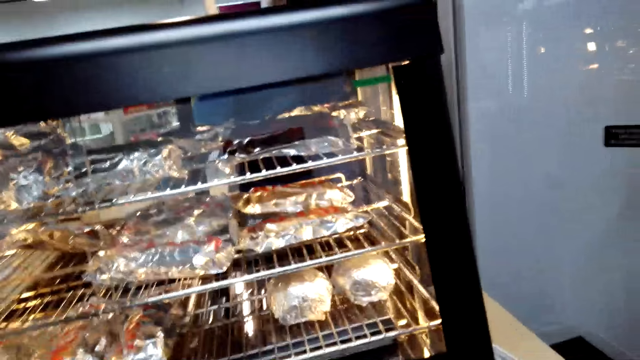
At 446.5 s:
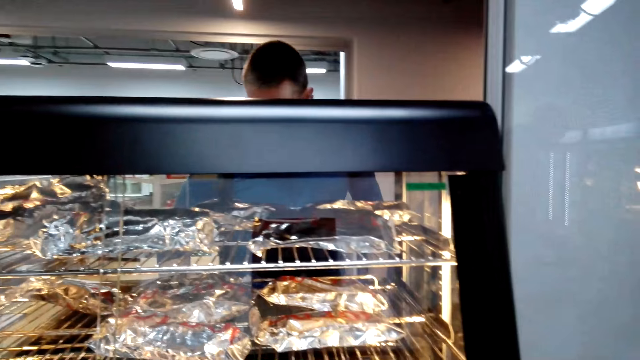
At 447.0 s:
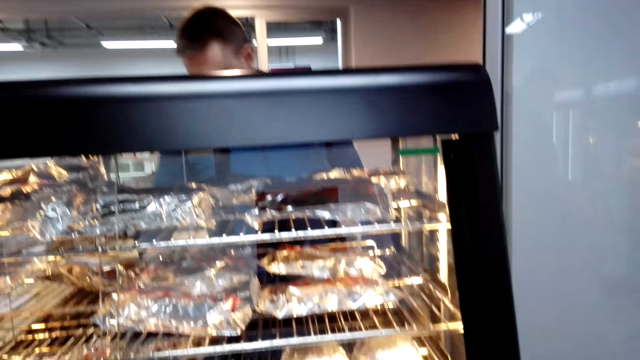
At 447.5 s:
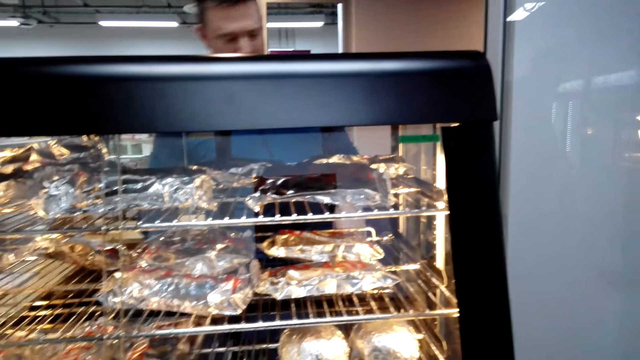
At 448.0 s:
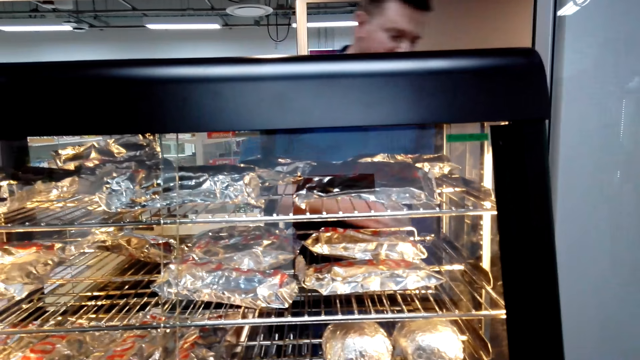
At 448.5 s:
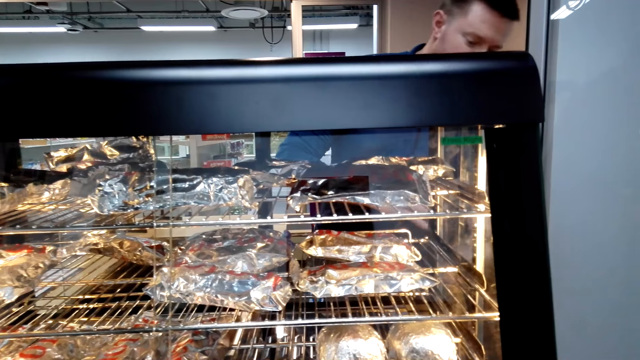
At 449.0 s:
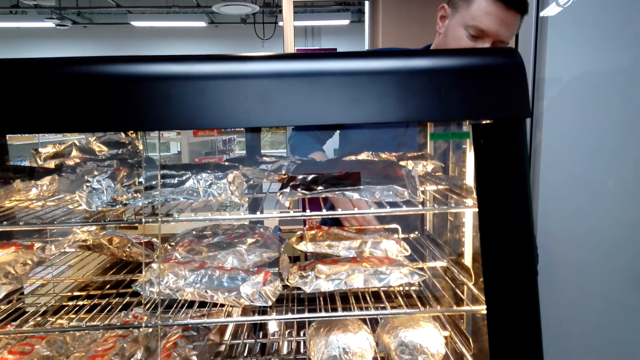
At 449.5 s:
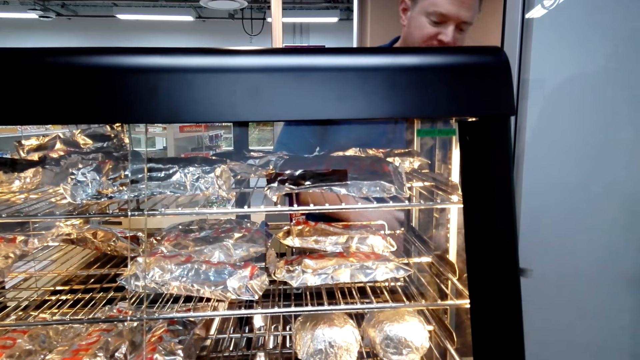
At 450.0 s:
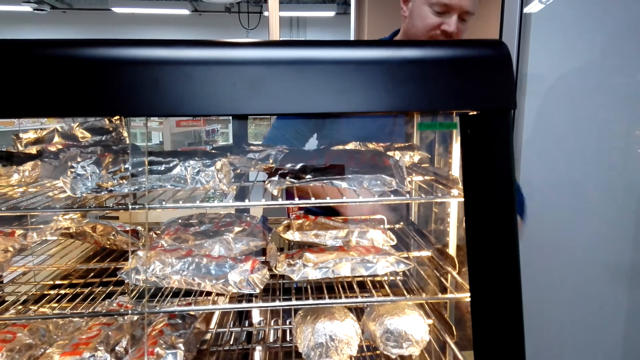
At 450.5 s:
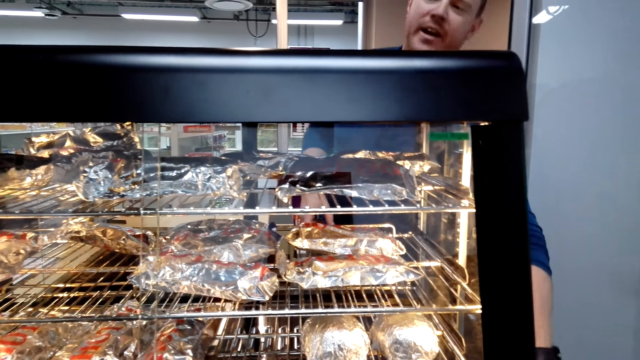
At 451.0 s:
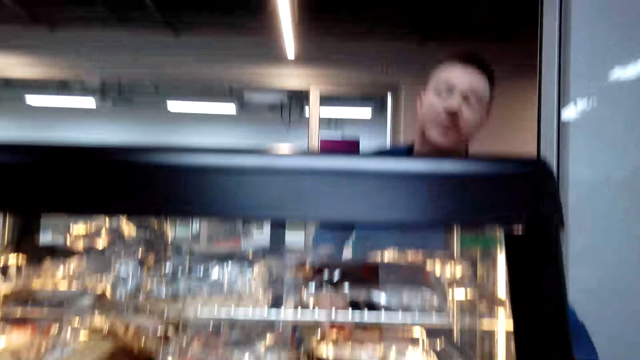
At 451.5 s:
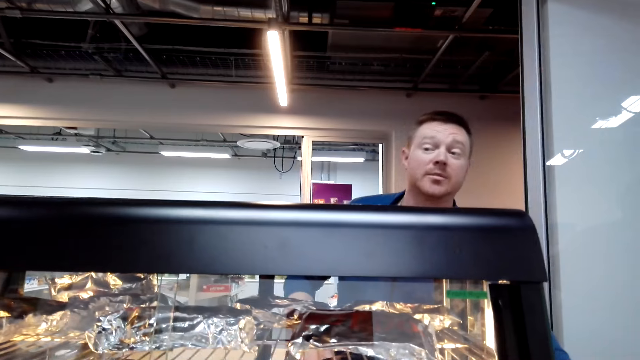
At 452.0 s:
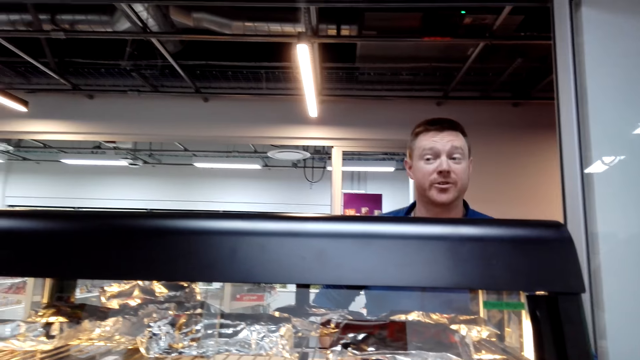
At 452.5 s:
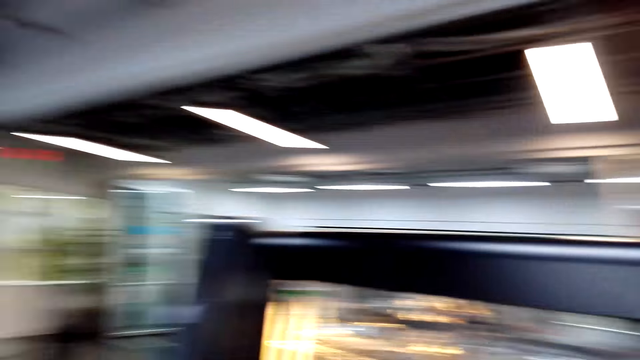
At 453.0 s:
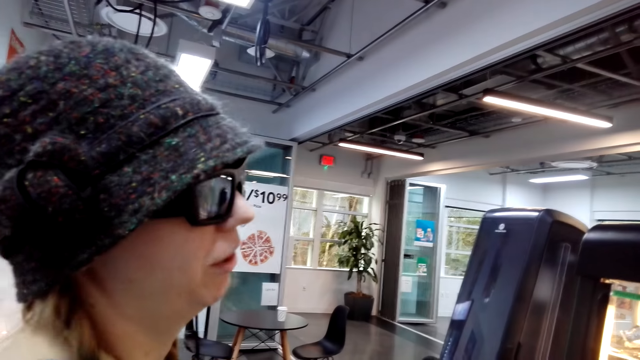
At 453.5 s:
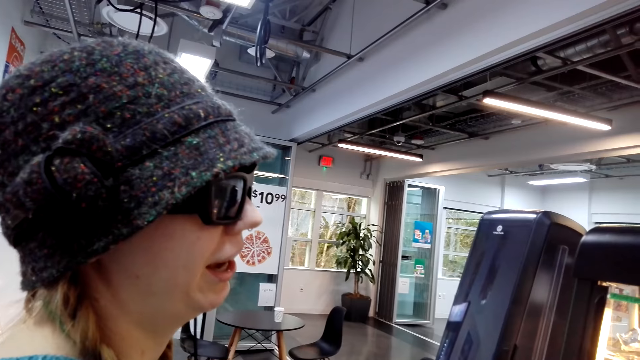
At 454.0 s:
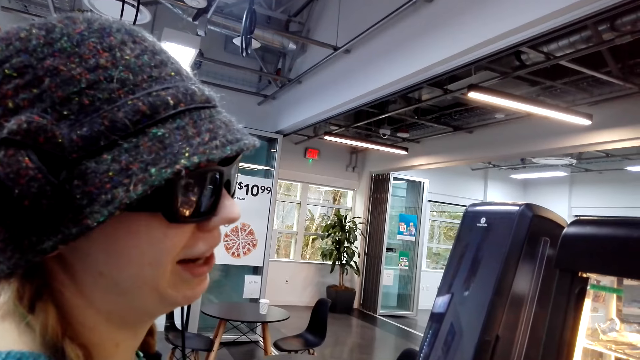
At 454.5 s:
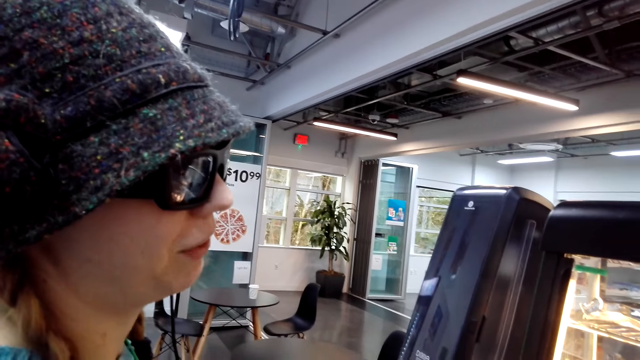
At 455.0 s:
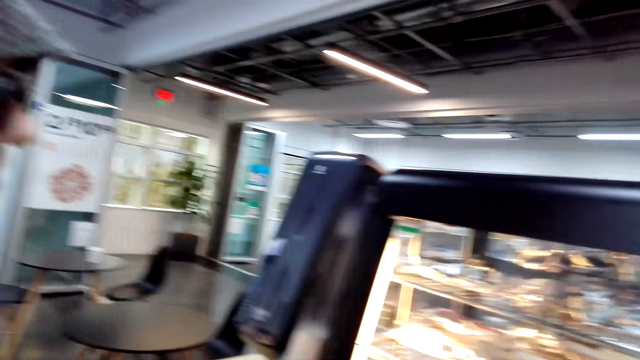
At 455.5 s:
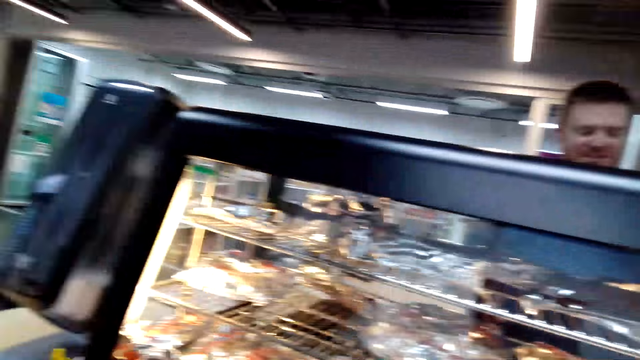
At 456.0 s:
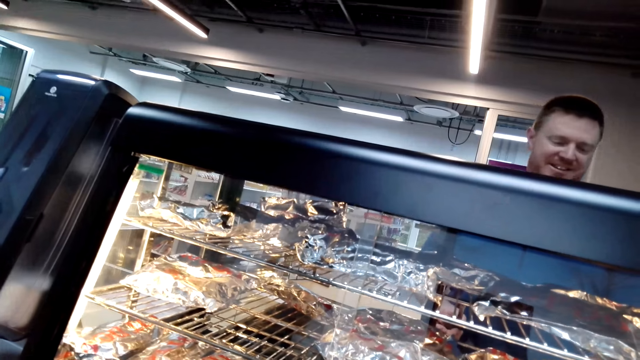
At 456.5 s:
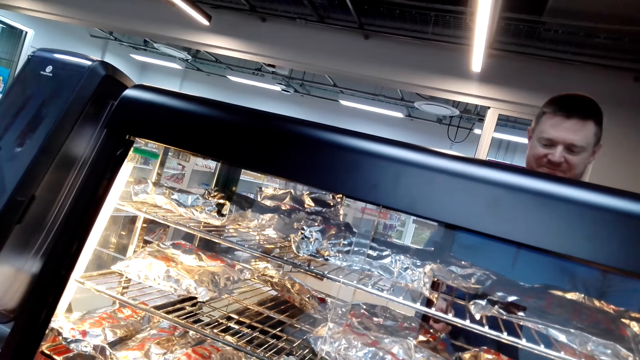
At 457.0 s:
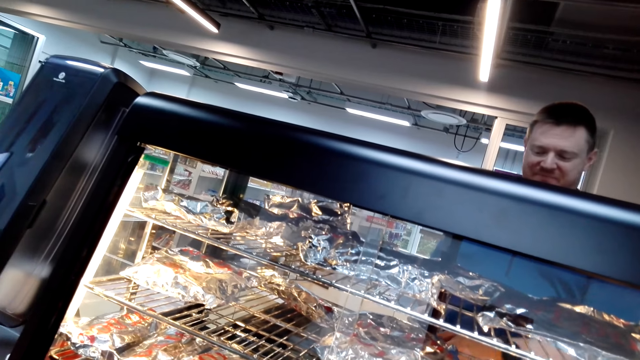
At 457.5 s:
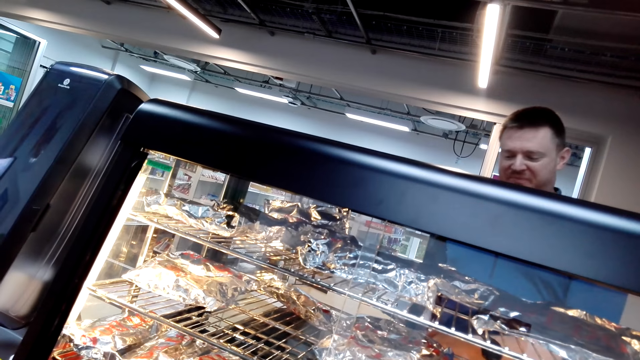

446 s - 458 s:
A person stands at the fries. The person looks at another person. The camera wearer looks around. They look at a third person.

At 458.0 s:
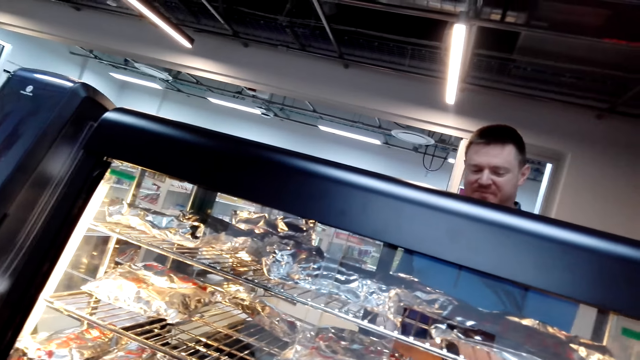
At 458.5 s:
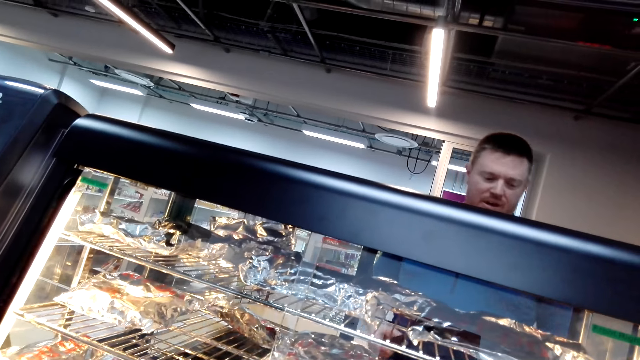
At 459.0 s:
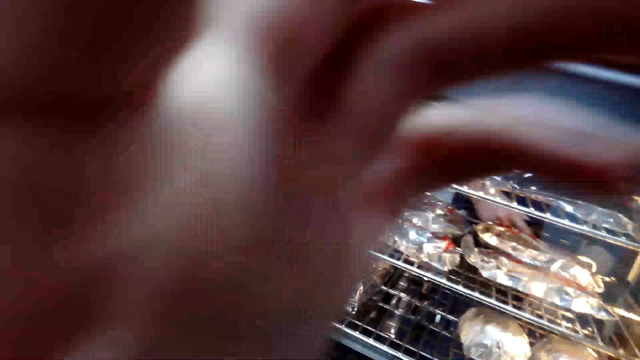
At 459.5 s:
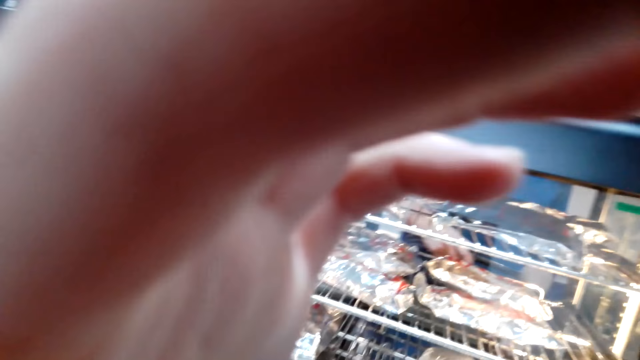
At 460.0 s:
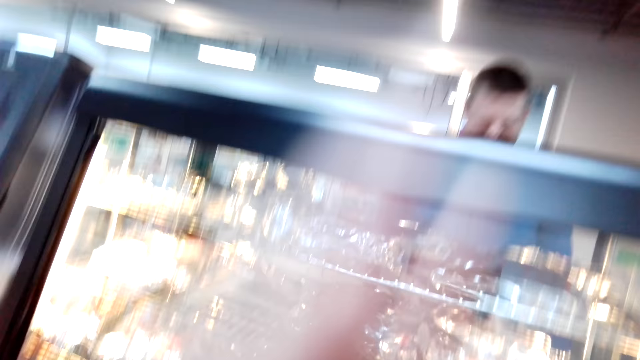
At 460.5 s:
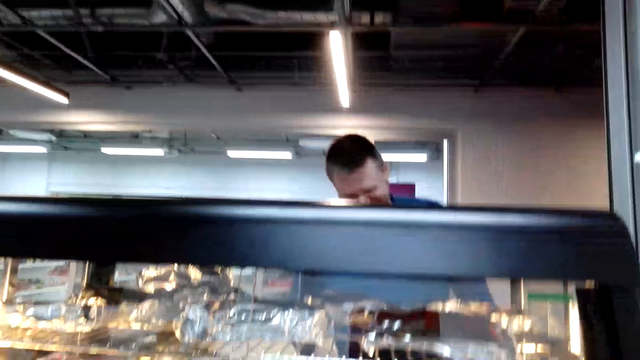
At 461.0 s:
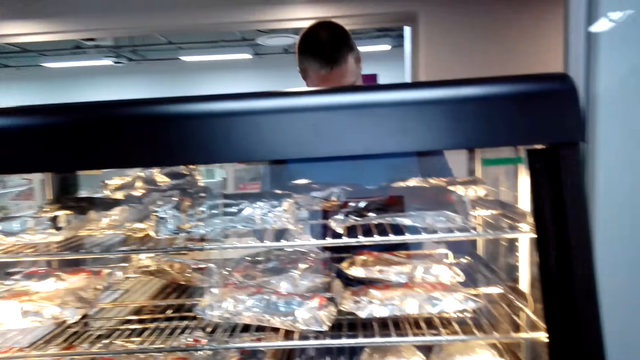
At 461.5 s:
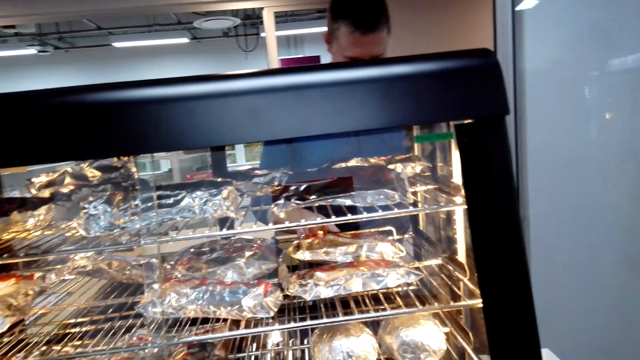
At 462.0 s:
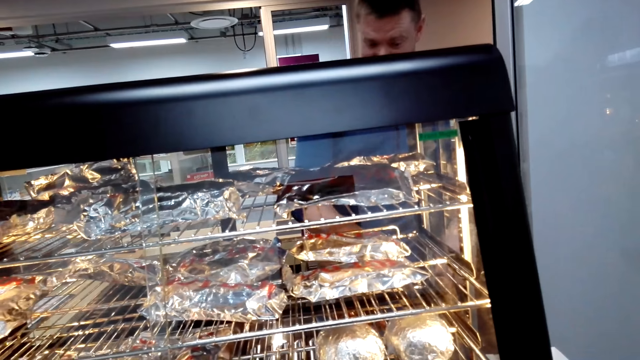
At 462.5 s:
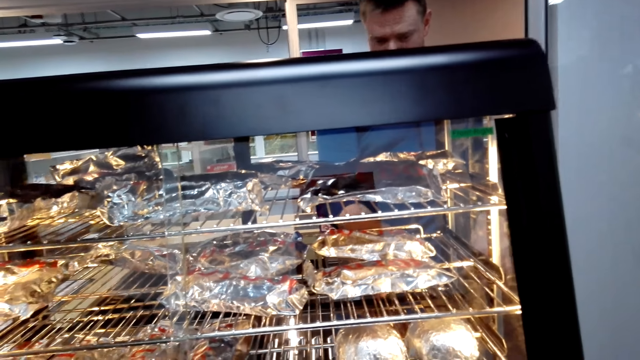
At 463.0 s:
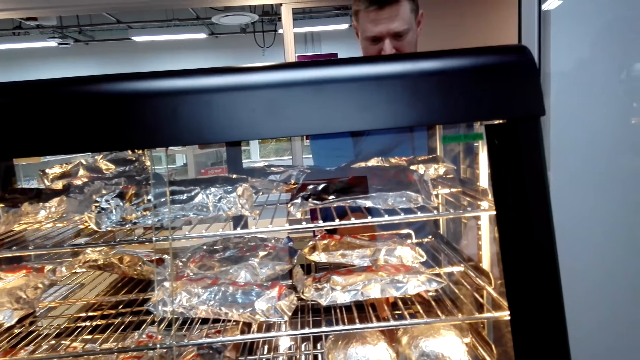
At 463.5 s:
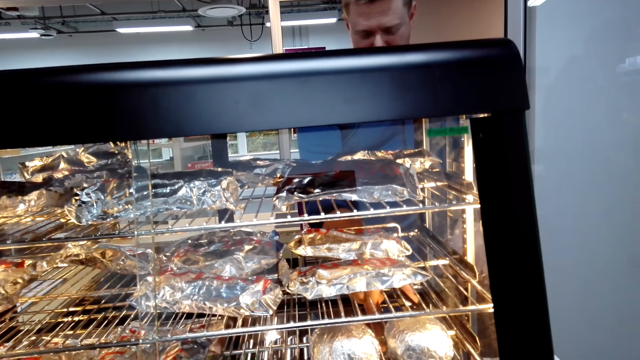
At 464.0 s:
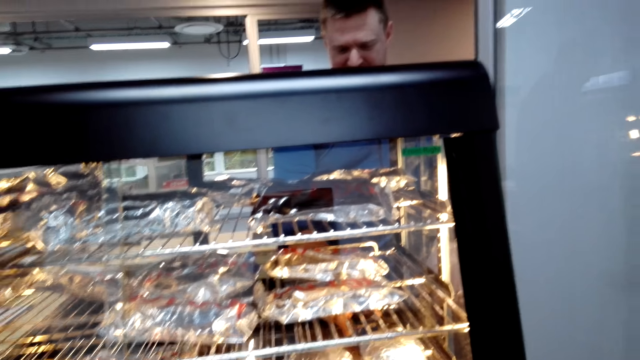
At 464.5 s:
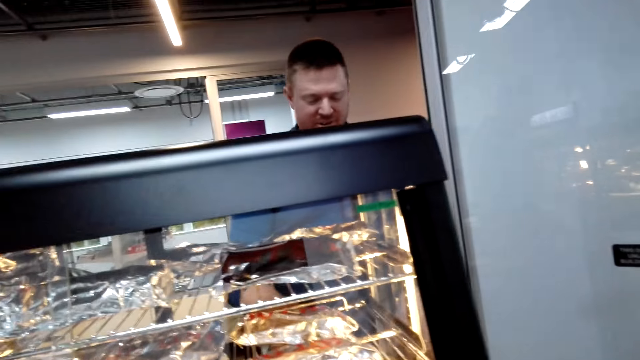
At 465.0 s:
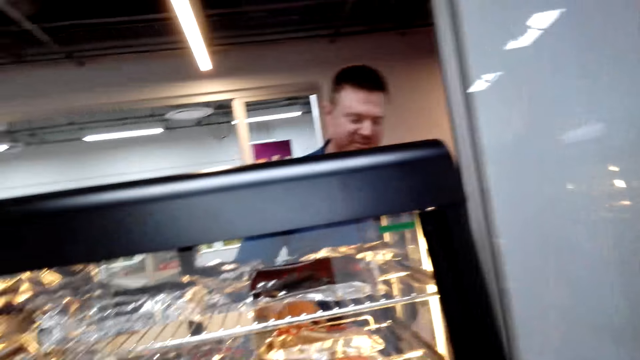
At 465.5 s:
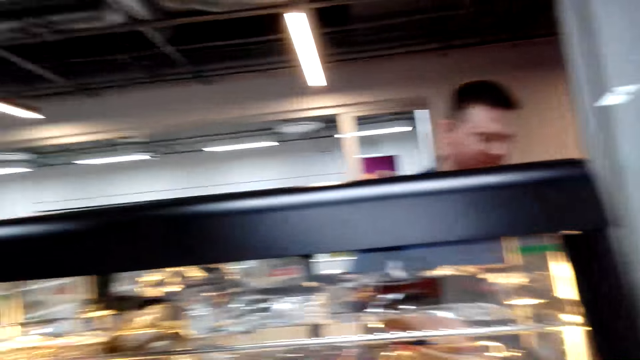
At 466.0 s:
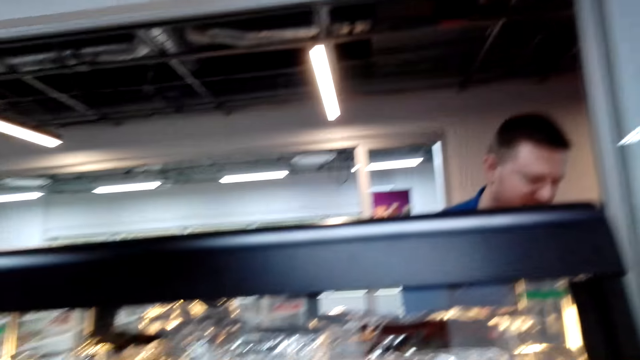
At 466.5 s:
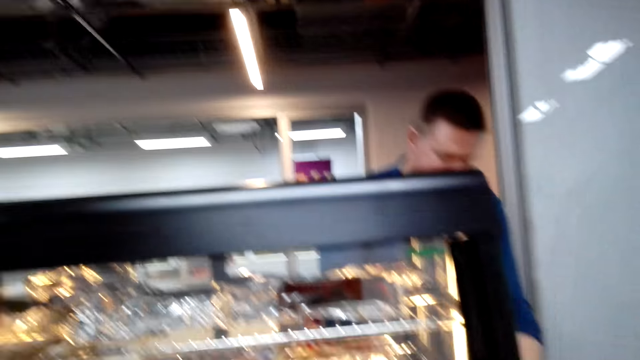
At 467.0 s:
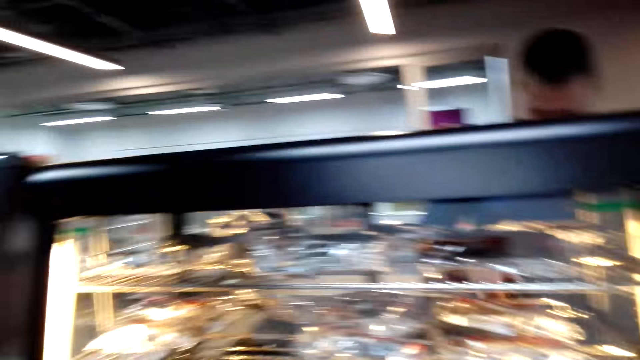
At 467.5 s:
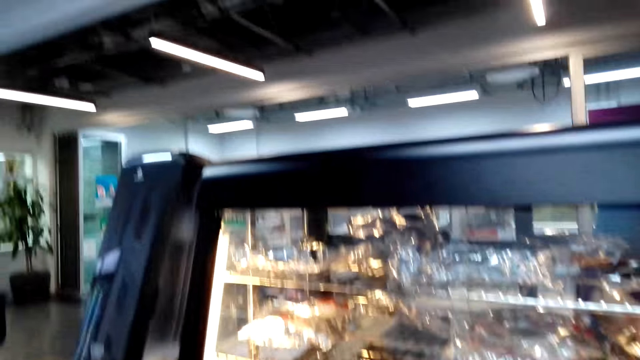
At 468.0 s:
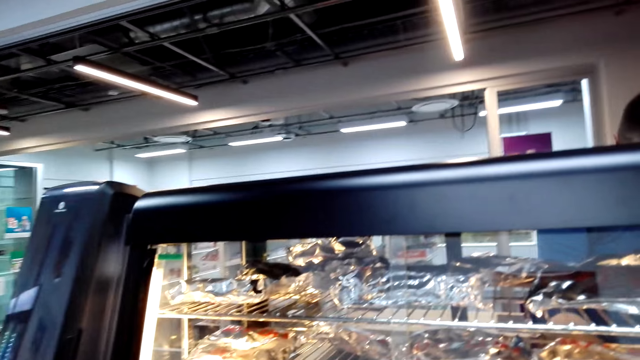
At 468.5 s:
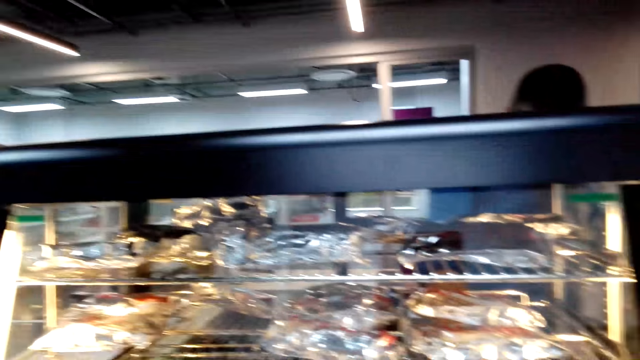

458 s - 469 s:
The camera wearer scratches her face. She lifts her hand.
